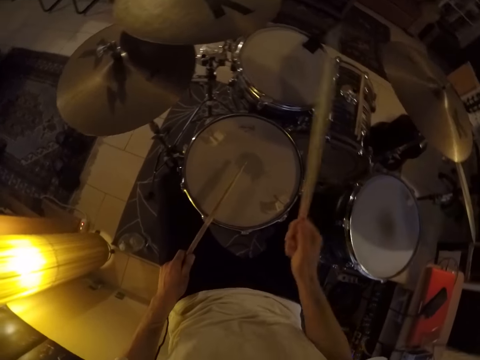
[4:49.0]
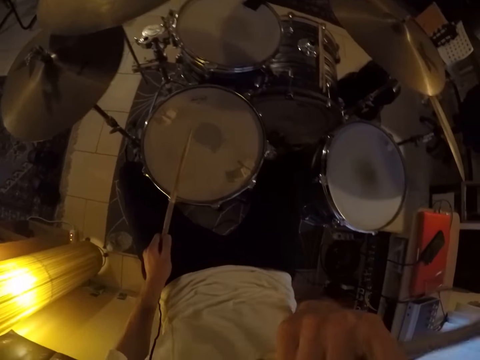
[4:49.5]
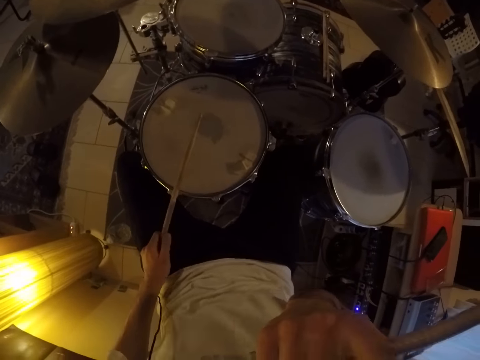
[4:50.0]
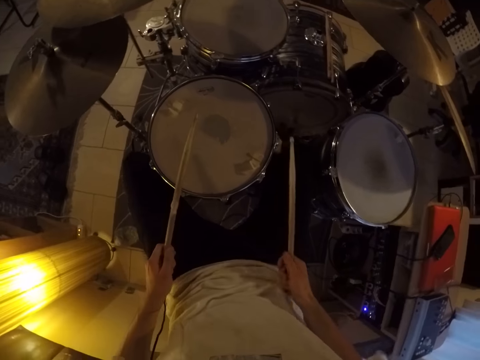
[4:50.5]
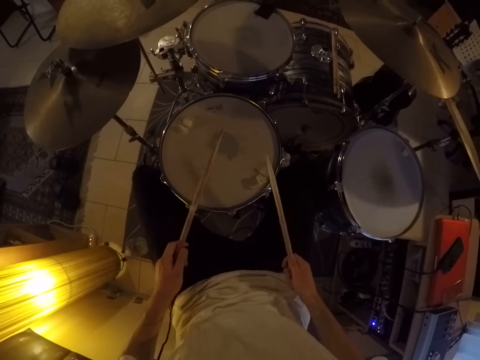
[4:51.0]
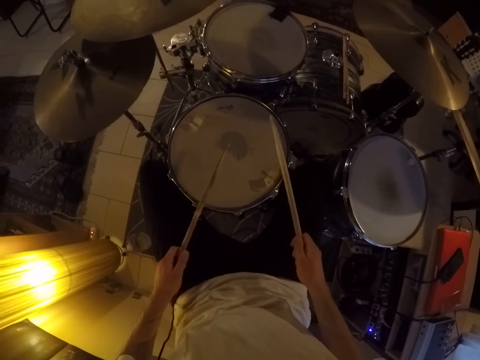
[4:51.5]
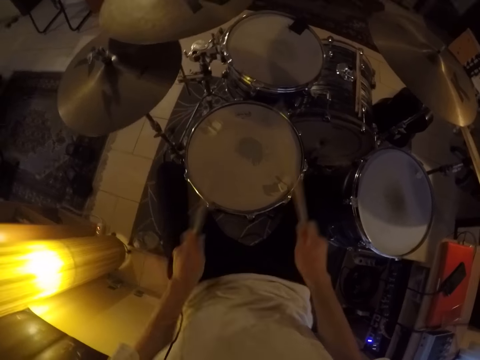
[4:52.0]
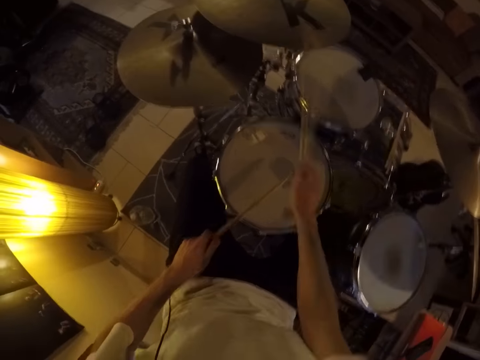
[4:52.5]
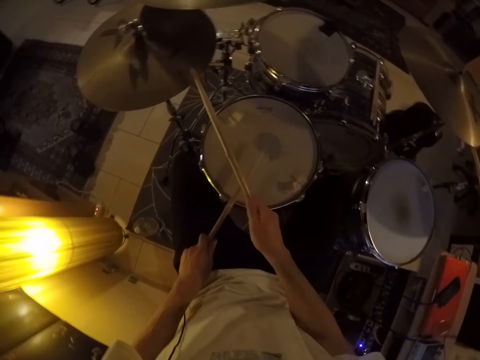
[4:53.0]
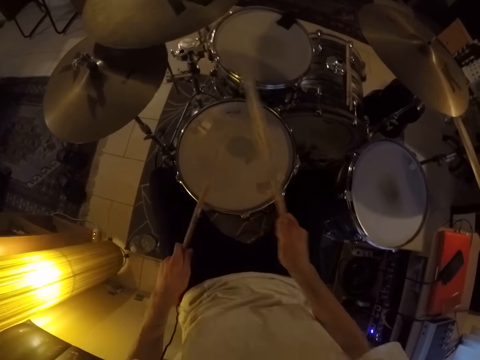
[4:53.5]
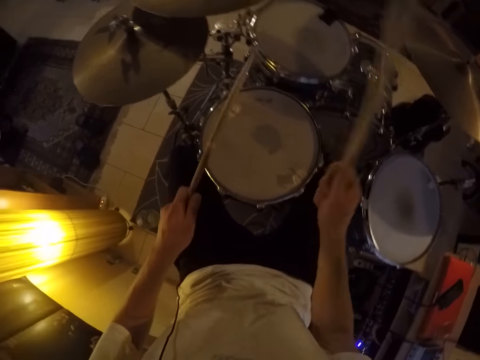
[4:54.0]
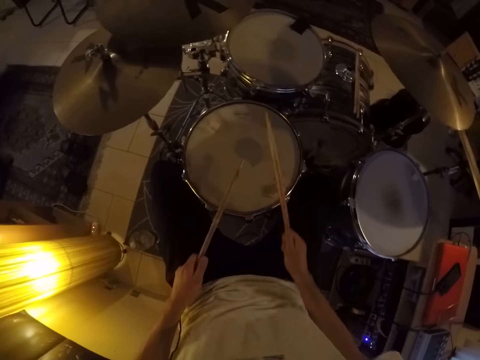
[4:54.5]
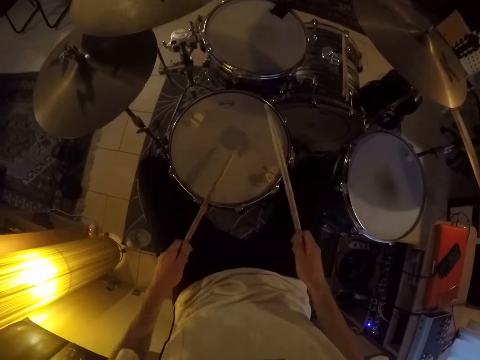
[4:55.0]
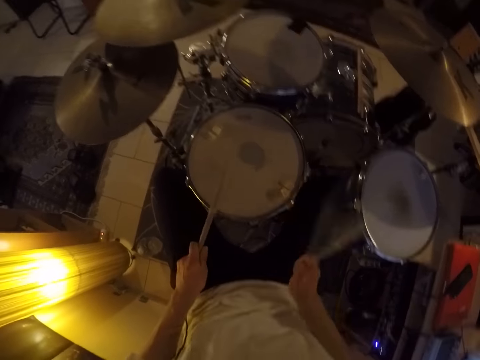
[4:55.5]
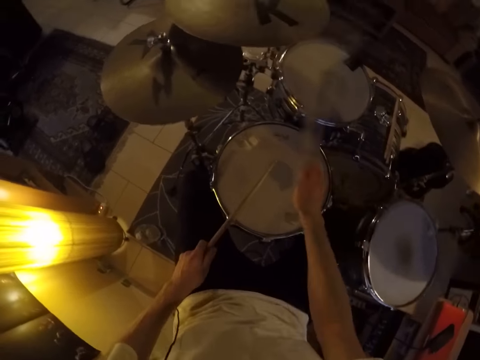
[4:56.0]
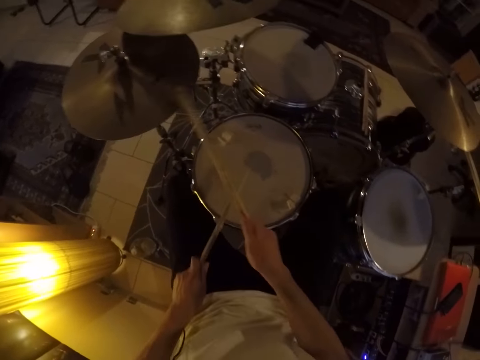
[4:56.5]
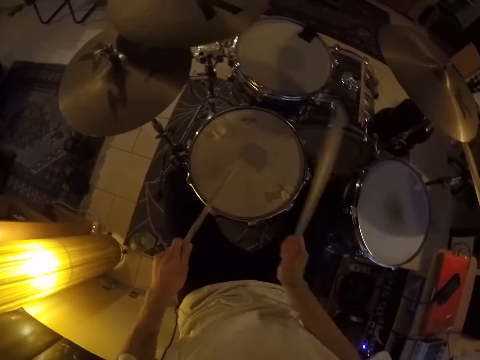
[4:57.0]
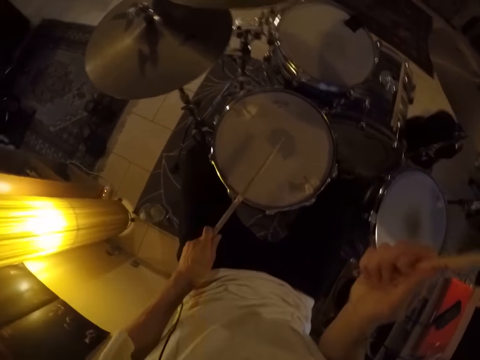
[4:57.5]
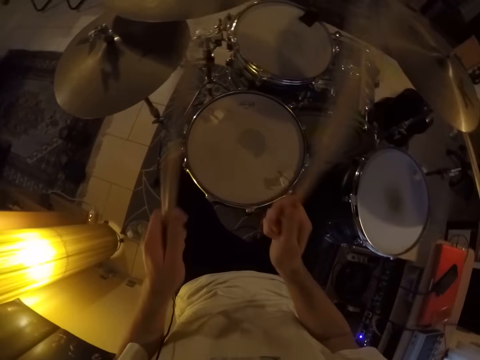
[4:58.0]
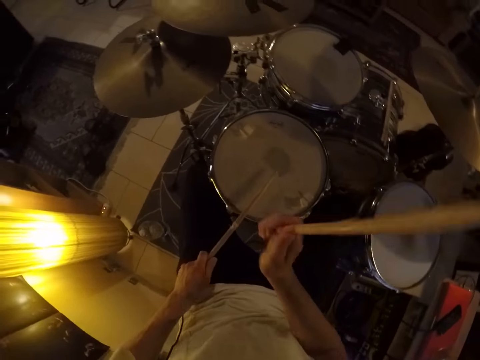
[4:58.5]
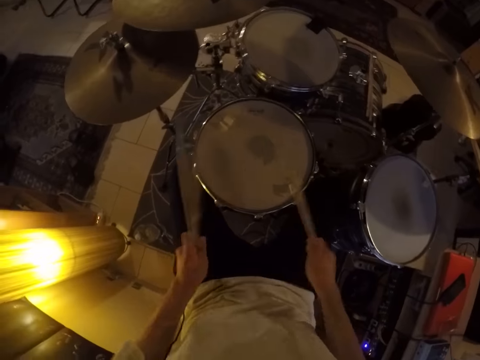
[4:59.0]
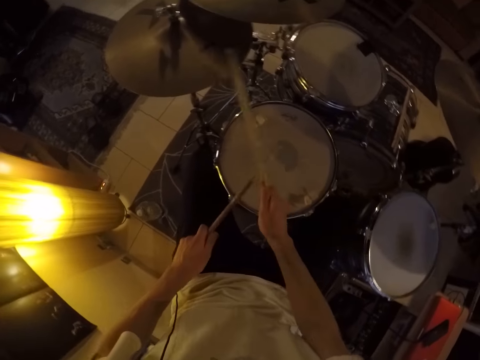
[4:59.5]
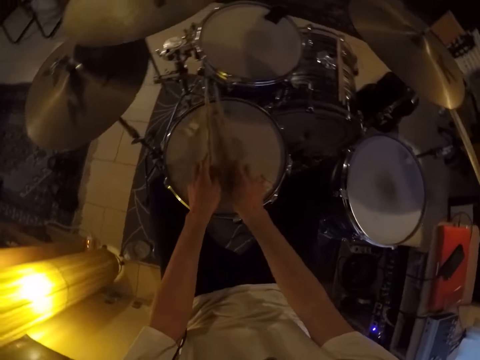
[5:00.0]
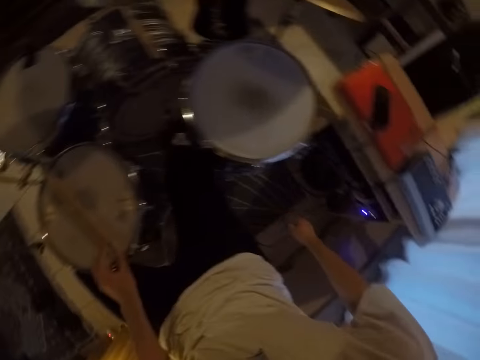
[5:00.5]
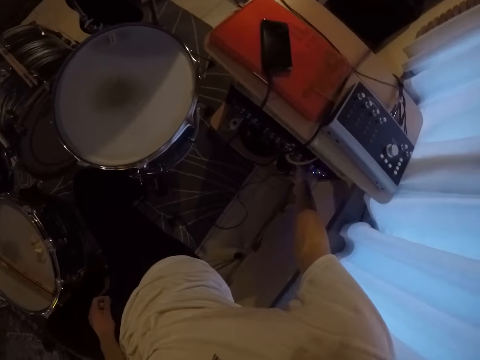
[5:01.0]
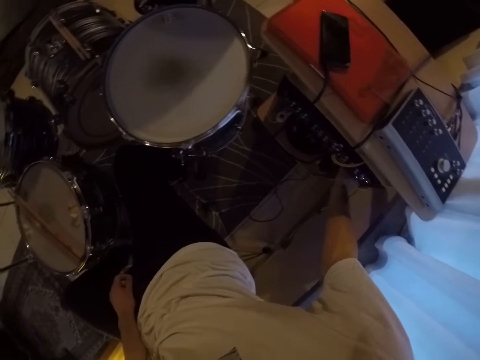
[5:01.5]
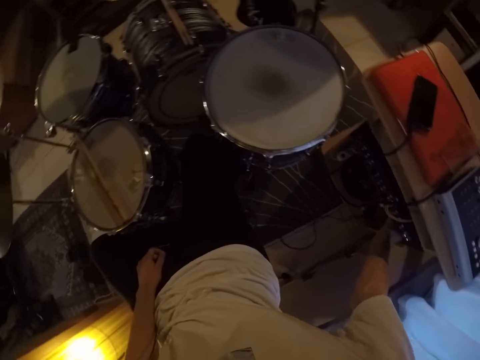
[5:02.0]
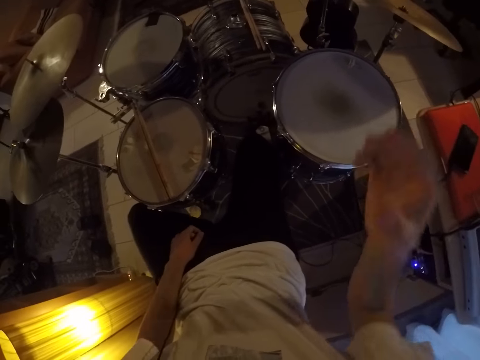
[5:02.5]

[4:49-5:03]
The camera wearer changes the rhythm. He drops the pair of drumsticks on the drum set with both hands. He turns a knob on a mixer with his right hand. He reaches the switch.
